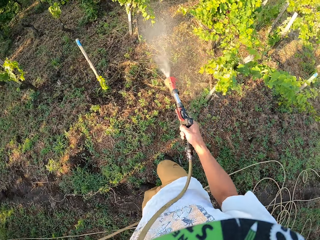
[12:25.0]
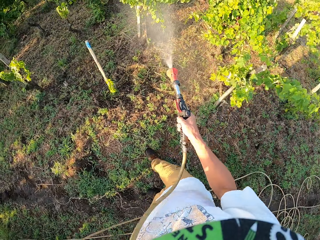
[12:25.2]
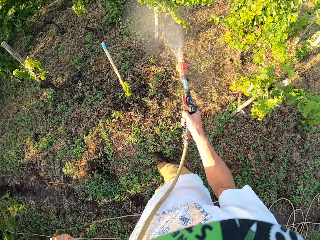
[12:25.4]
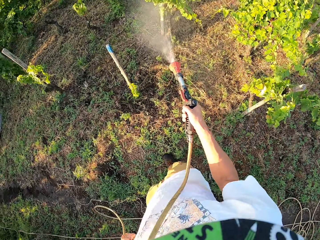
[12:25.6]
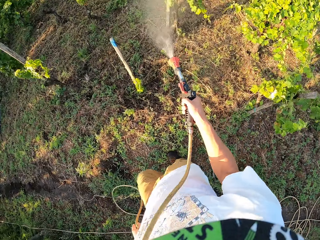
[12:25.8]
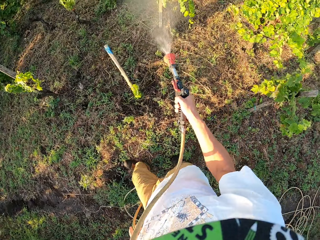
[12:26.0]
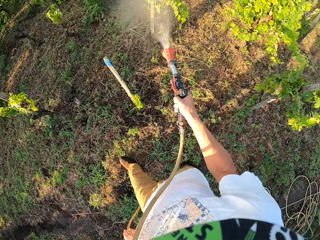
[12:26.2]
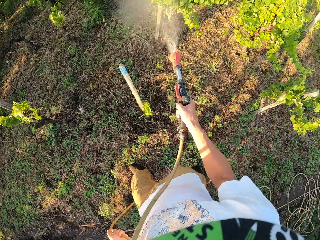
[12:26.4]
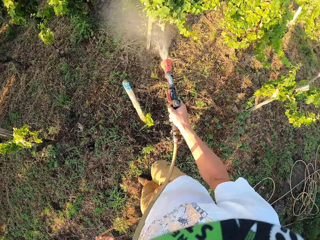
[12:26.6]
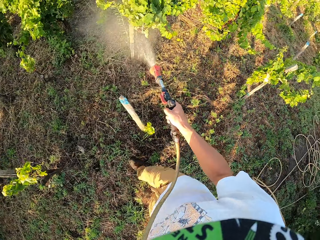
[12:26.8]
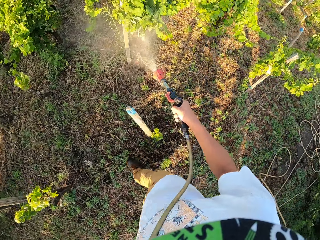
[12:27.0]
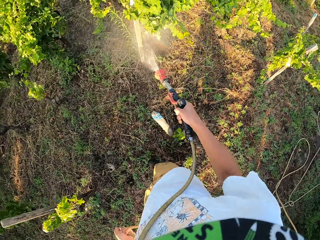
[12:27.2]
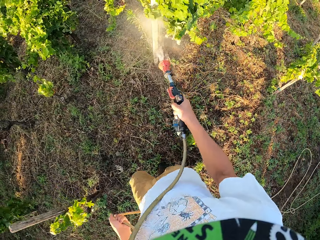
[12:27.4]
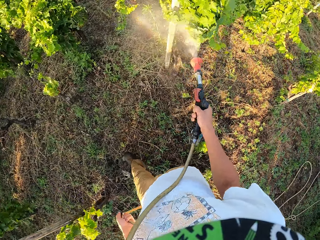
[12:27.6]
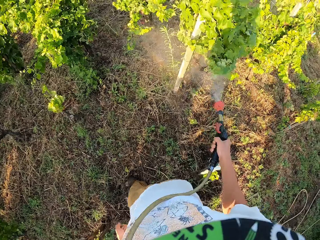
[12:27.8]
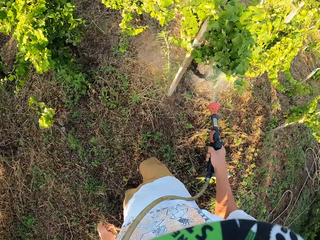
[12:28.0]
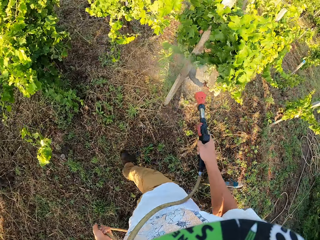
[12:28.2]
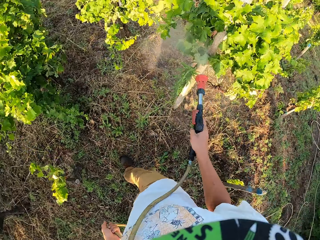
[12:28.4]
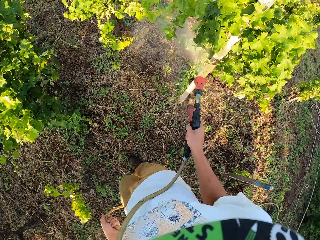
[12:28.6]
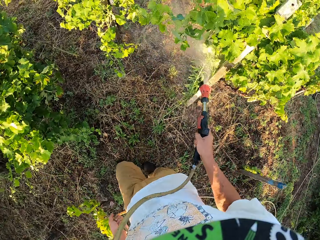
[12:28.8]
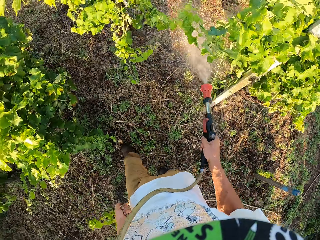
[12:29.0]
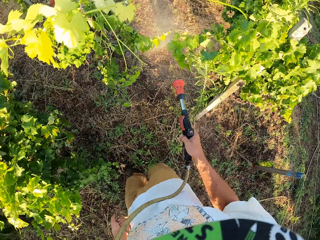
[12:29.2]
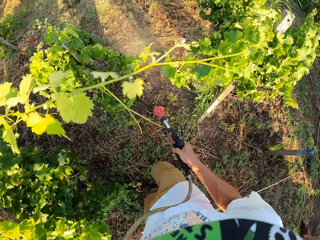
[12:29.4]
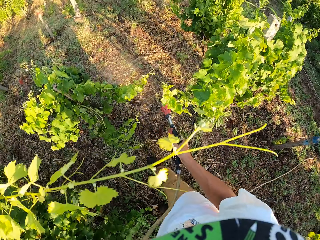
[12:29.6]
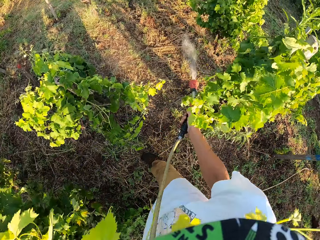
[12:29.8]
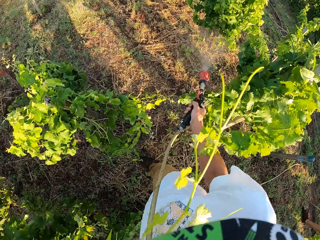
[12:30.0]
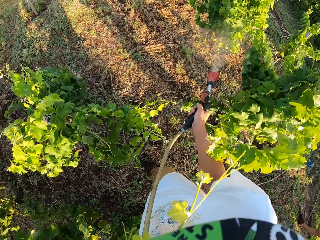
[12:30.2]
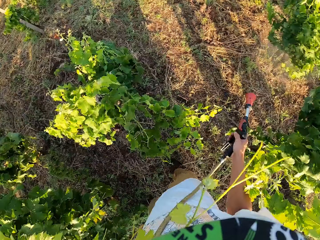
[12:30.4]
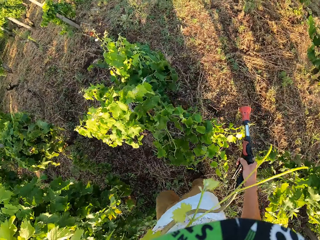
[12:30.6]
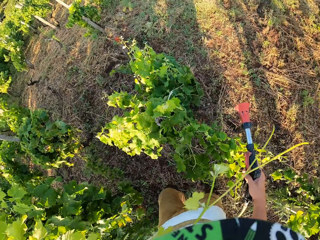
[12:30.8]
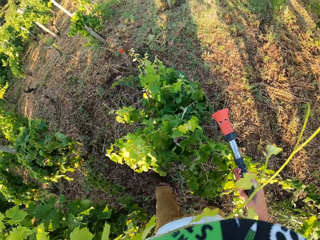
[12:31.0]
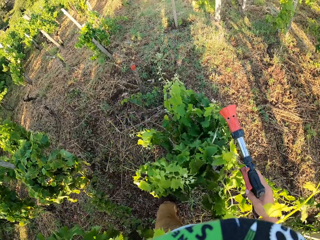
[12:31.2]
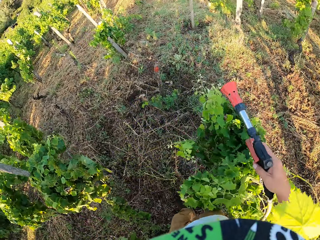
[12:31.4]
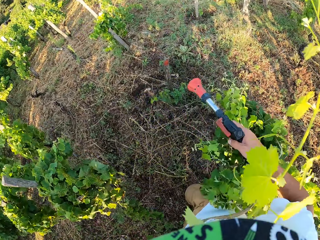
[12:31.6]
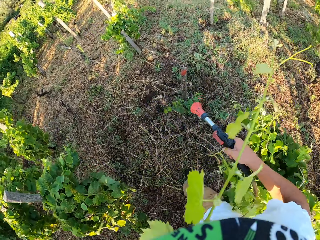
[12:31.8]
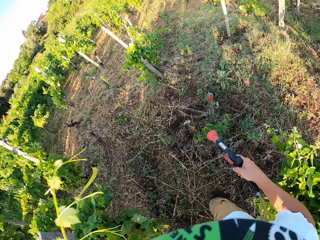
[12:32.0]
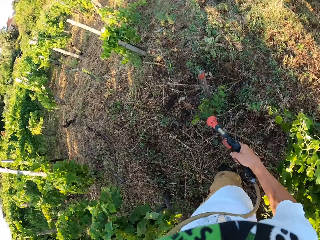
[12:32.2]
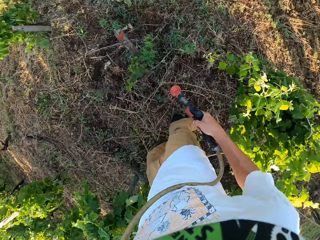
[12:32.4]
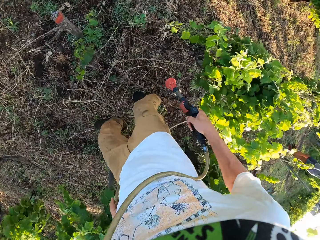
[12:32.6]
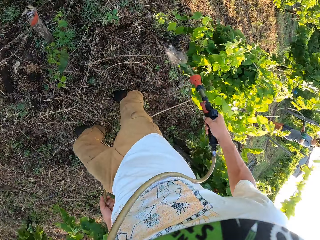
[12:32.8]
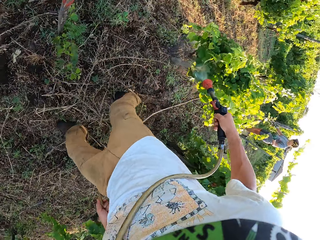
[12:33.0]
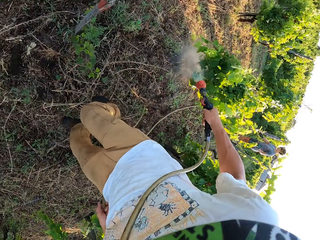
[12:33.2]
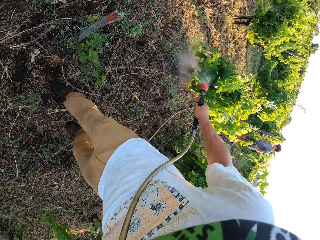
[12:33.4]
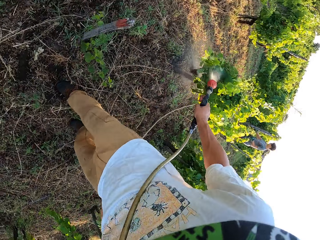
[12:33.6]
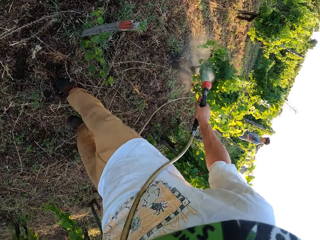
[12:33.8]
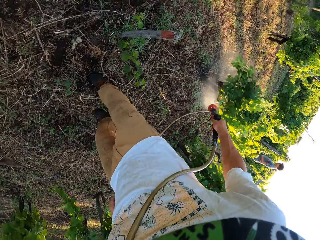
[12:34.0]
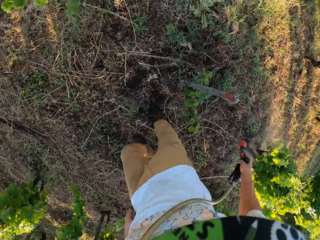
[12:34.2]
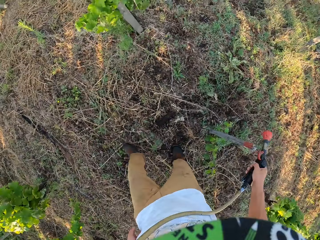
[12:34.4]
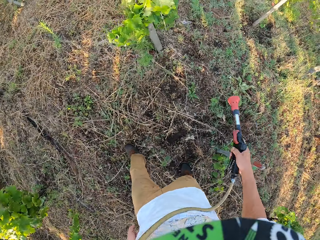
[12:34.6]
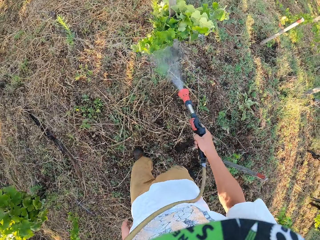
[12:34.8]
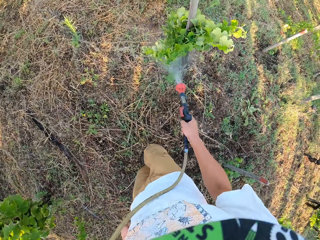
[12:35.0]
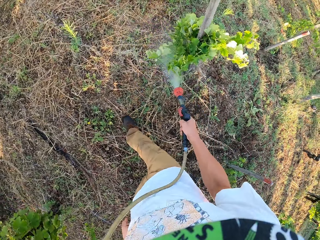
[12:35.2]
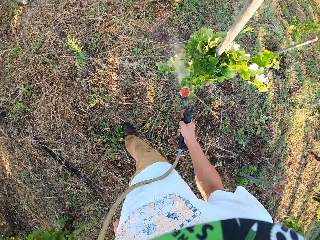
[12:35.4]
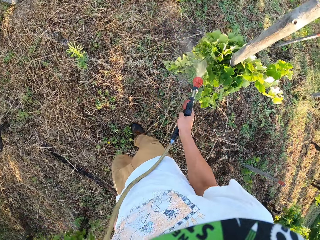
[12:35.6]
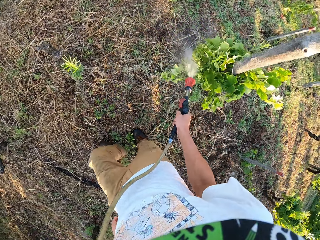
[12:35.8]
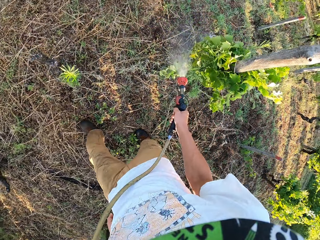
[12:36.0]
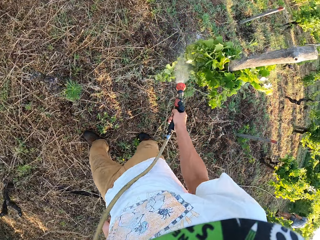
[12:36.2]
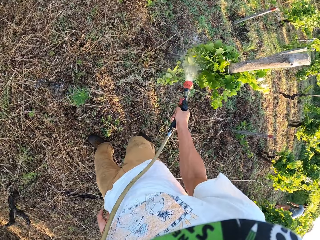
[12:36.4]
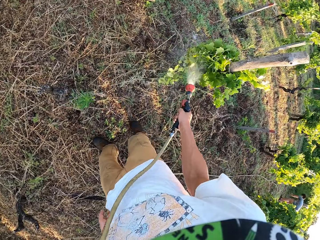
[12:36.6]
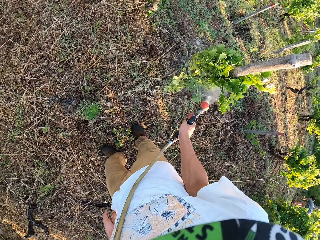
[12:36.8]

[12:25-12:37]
The camera wearer switches off the water spray gun. They switch on the water spray gun. They switch off the water spray gun. They switch on the water spray gun. They switch off the water spray gun. They switch on the water spray gun.

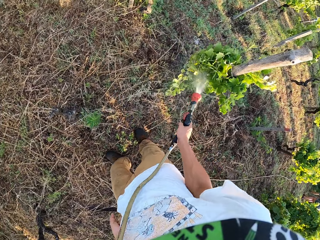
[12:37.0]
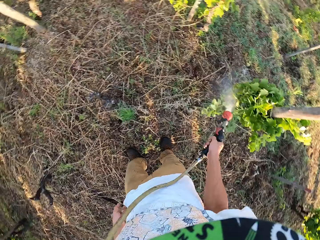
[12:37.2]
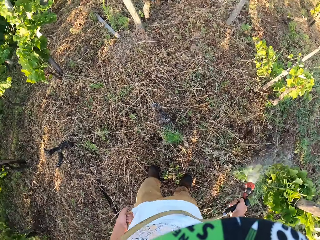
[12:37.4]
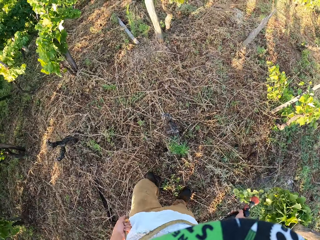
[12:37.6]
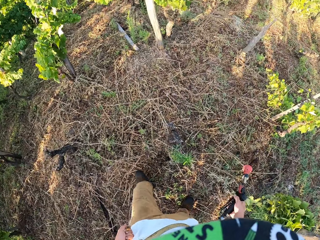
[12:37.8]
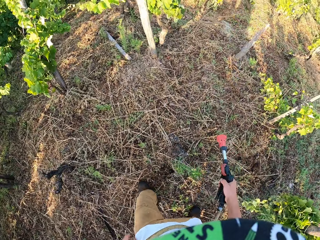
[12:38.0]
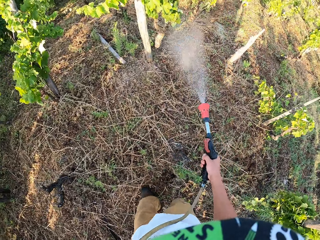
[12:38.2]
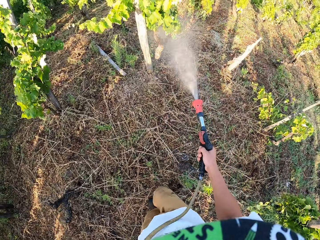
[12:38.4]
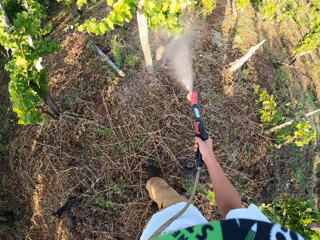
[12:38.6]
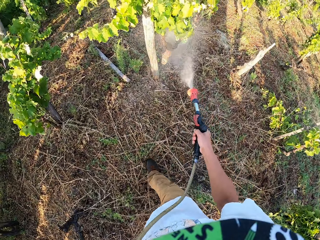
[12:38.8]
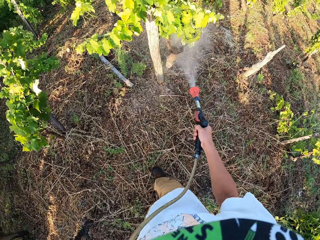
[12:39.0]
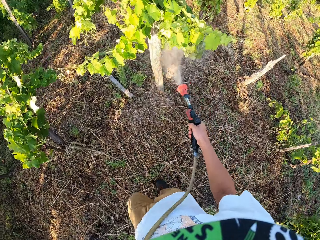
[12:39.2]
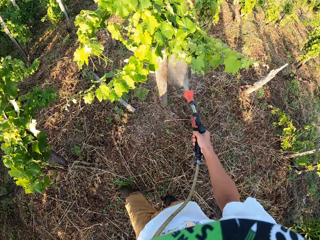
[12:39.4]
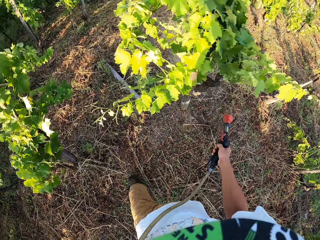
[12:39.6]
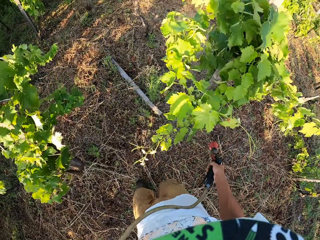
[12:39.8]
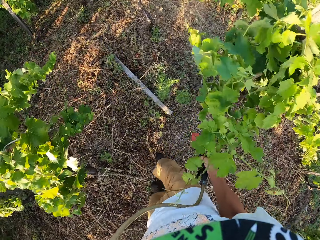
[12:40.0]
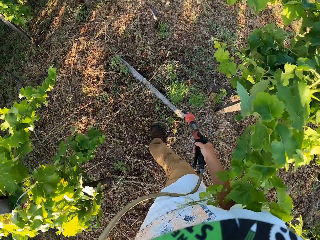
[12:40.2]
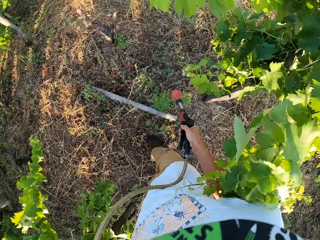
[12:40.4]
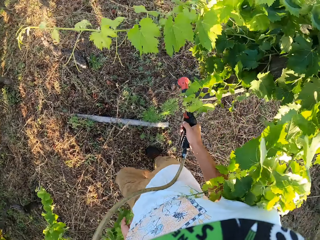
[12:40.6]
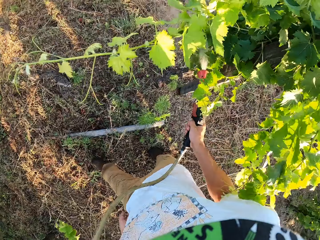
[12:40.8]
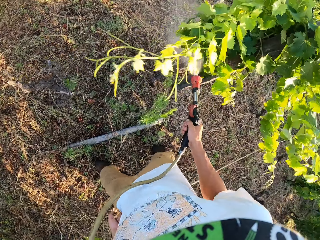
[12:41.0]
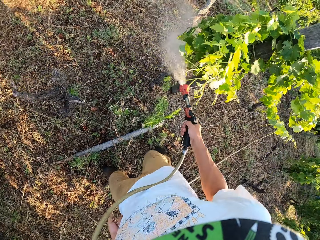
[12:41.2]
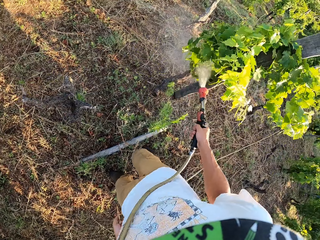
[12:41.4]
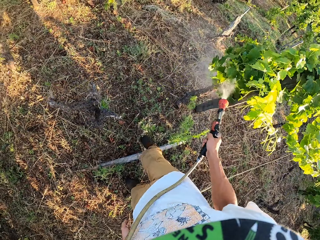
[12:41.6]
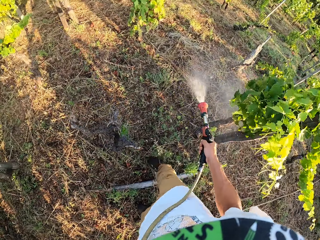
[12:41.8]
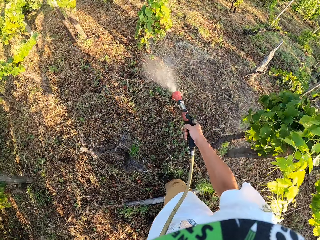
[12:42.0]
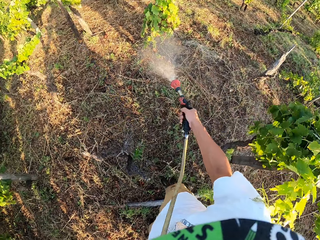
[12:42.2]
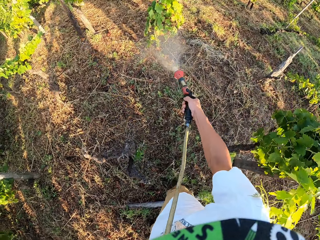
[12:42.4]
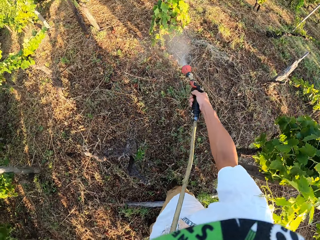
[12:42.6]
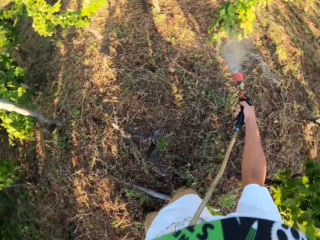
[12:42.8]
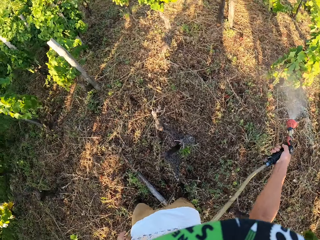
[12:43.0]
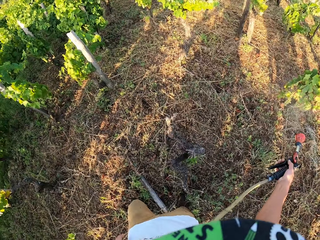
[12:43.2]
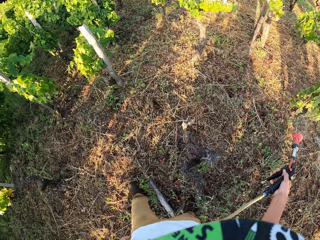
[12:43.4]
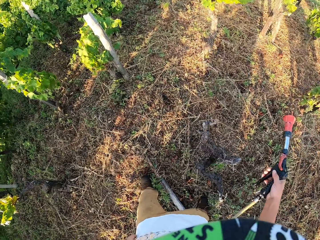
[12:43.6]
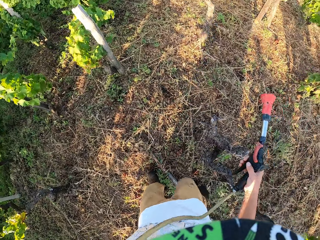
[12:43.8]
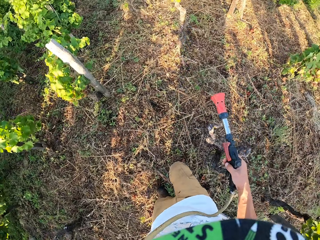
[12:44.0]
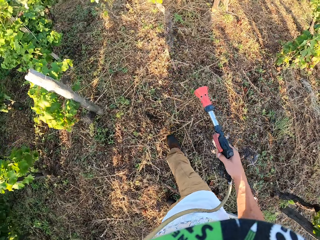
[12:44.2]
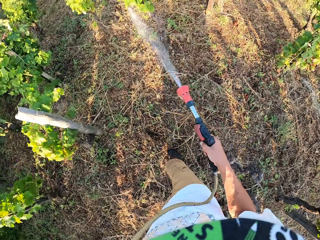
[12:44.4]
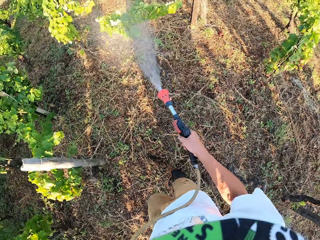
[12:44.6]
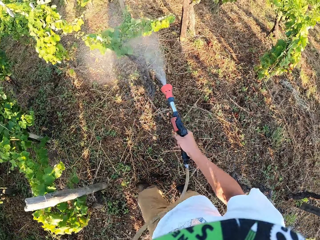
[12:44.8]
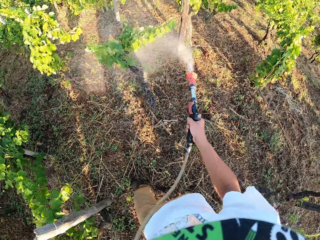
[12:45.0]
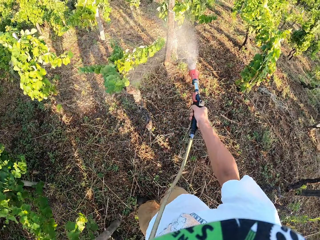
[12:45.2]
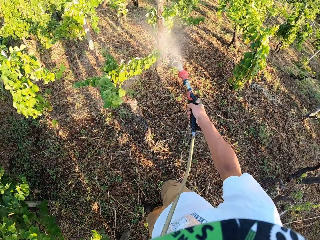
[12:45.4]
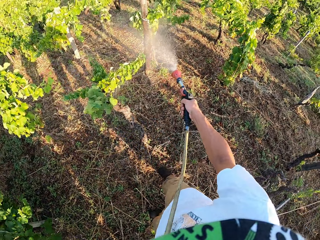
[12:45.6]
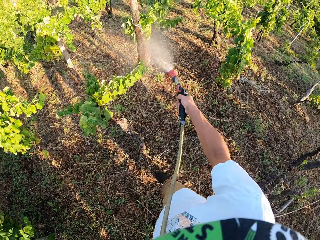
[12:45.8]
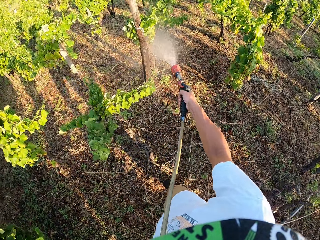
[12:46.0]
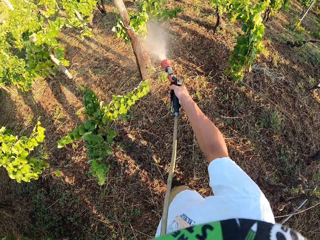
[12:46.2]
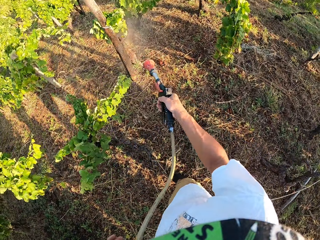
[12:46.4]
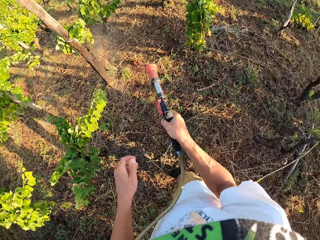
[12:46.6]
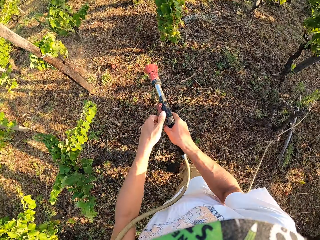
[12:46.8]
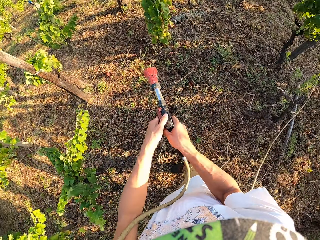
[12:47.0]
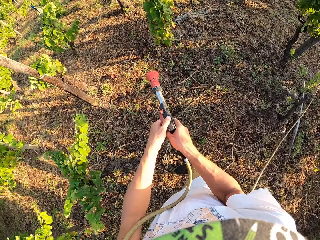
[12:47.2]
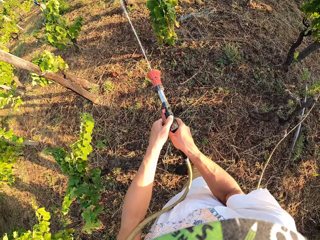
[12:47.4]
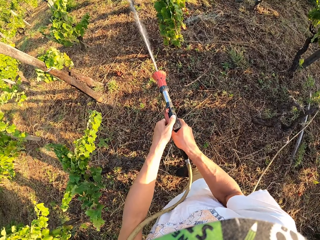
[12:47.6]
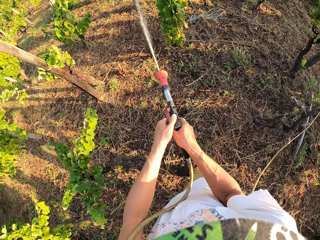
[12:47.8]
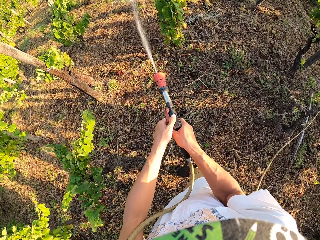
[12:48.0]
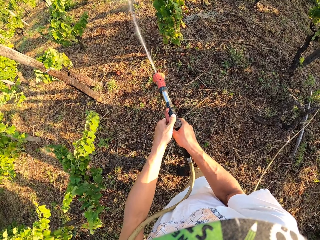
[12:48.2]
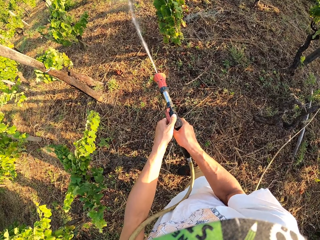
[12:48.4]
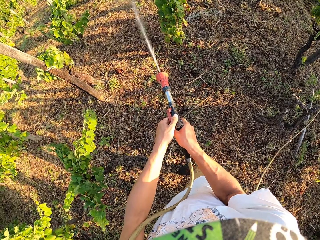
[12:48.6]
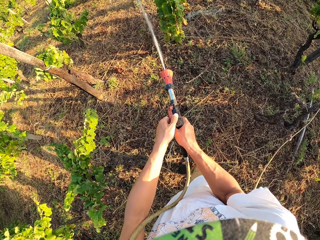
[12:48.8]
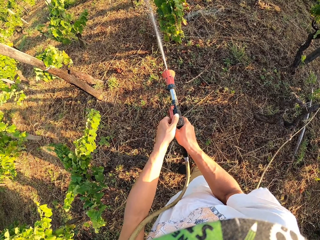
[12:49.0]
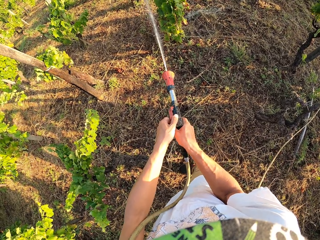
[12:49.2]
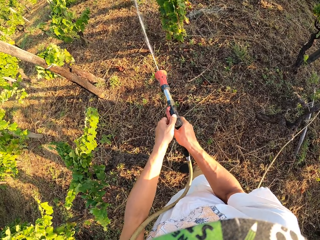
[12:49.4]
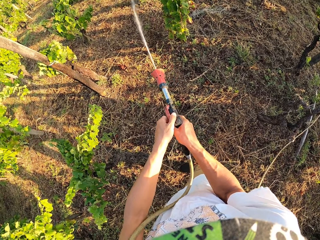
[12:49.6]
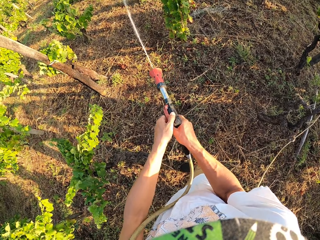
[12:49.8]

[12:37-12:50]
The camera wearer switches off the water spray gun. He switches on the water spray gun. He switches off the water spray gun. He switches on the water spray gun. He clears his throat. He switches off the water spray gun. He switches on the water spray gun. He switches off the water spray gun. He presses a button on the hose tap with his left hand. He holds the water spray gun with both hands. He switches on the water spray gun.
